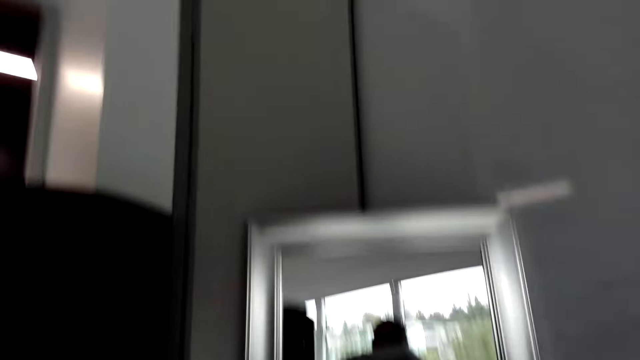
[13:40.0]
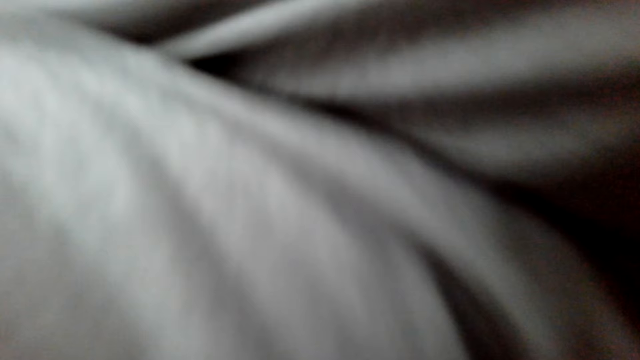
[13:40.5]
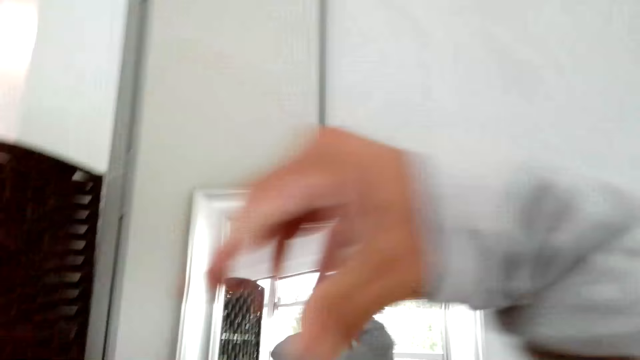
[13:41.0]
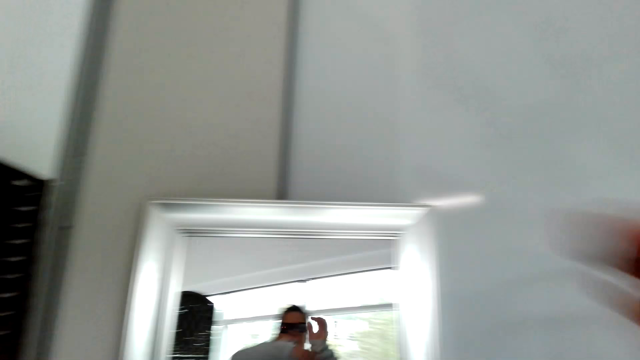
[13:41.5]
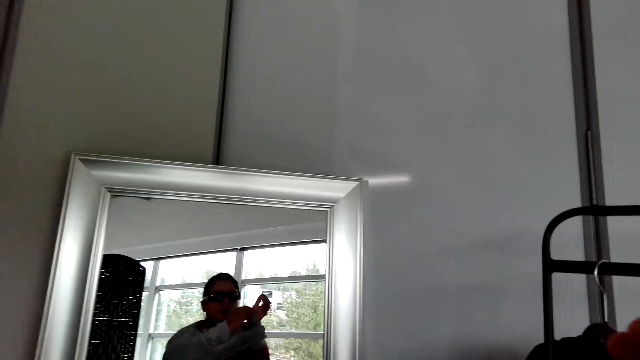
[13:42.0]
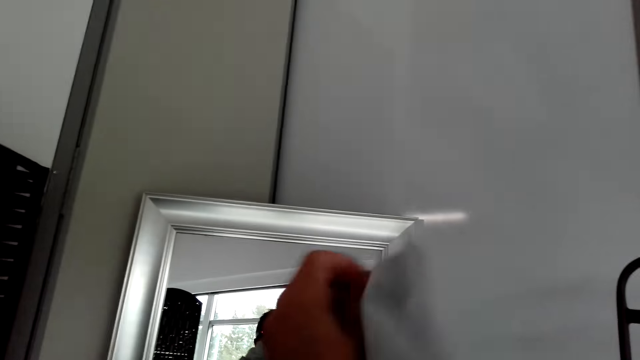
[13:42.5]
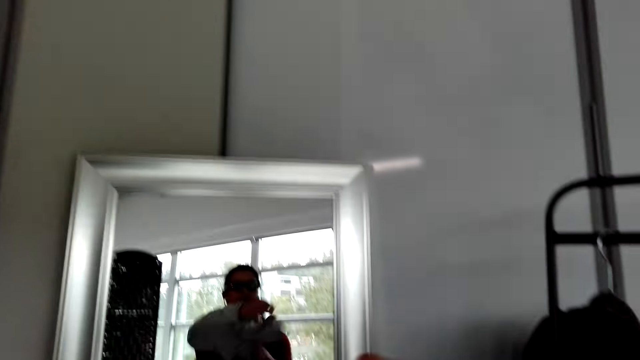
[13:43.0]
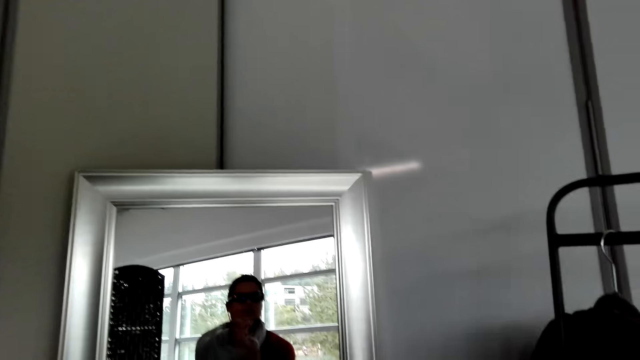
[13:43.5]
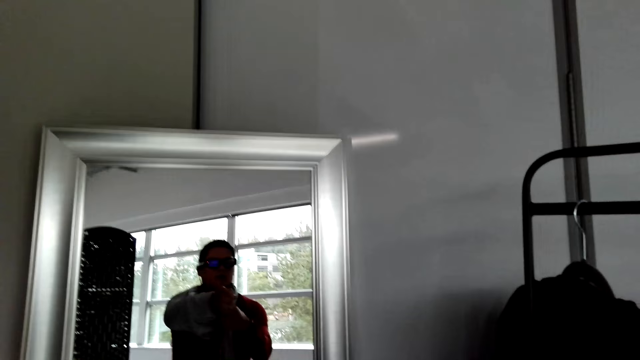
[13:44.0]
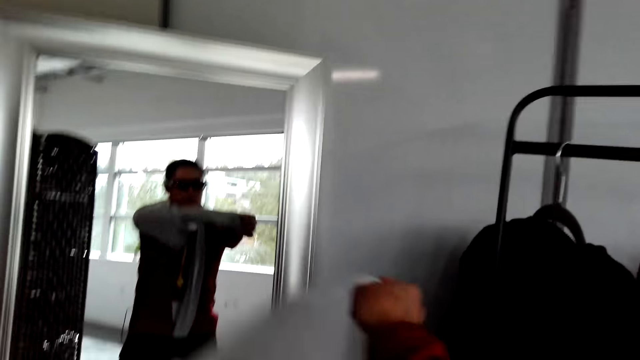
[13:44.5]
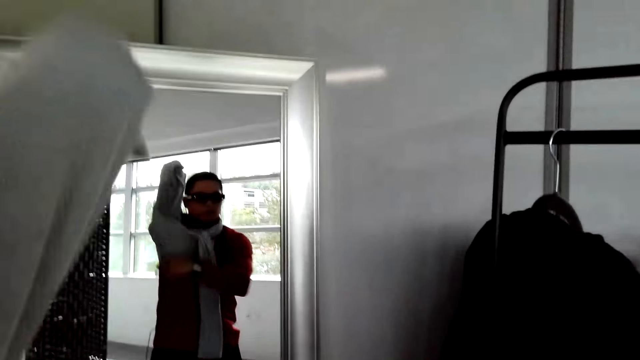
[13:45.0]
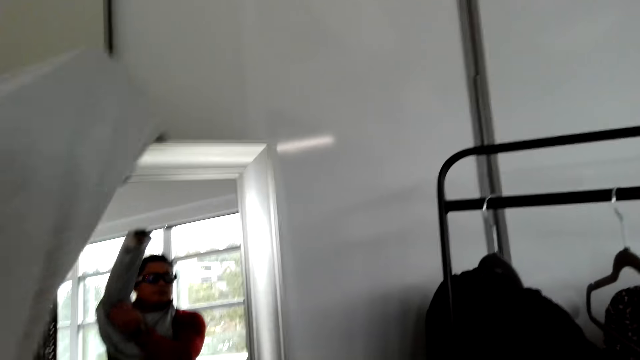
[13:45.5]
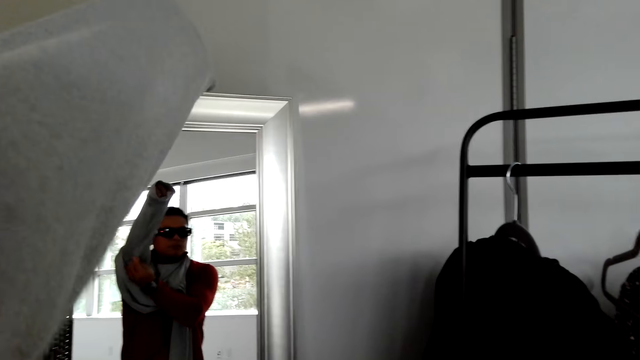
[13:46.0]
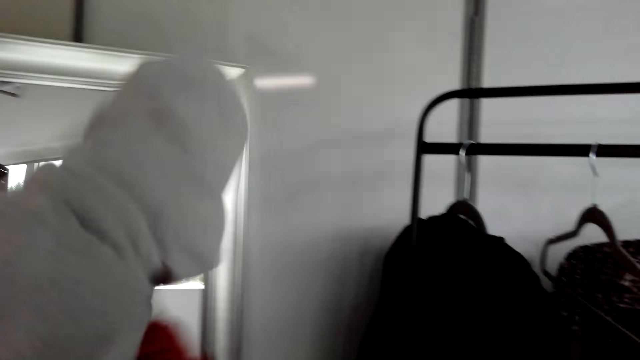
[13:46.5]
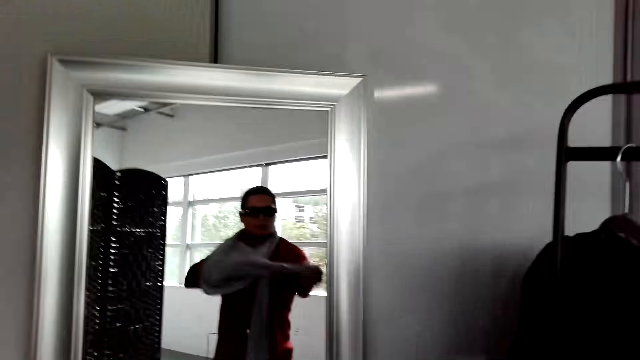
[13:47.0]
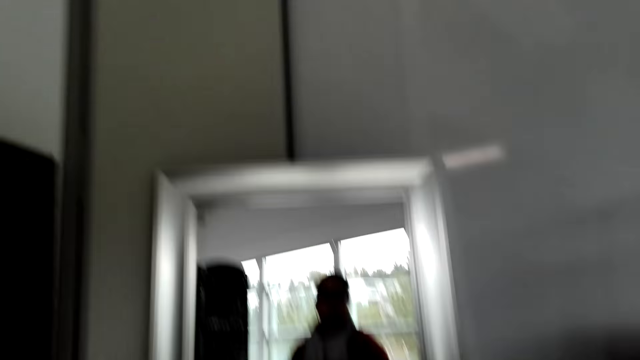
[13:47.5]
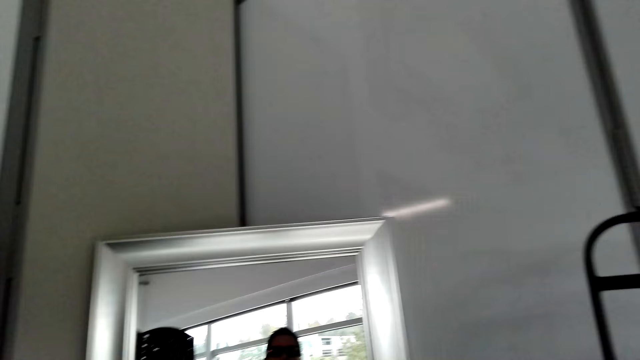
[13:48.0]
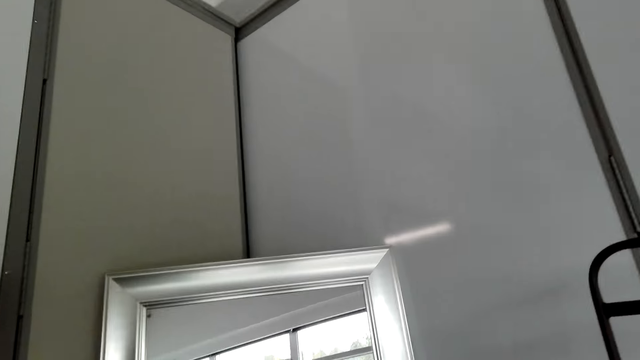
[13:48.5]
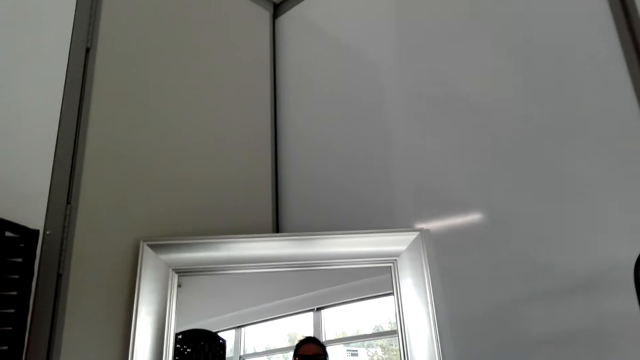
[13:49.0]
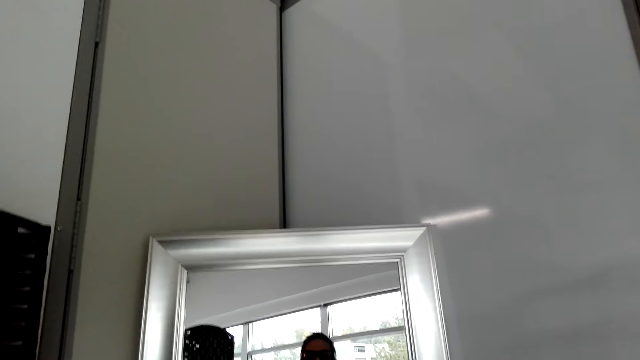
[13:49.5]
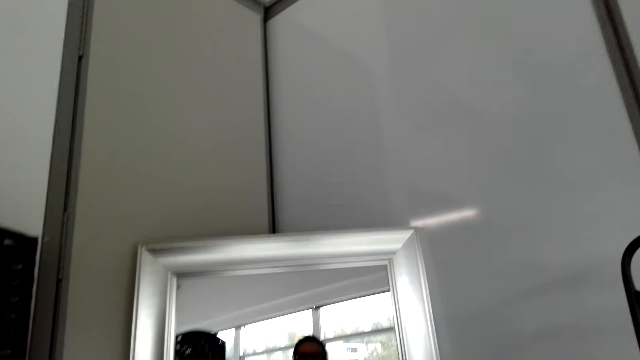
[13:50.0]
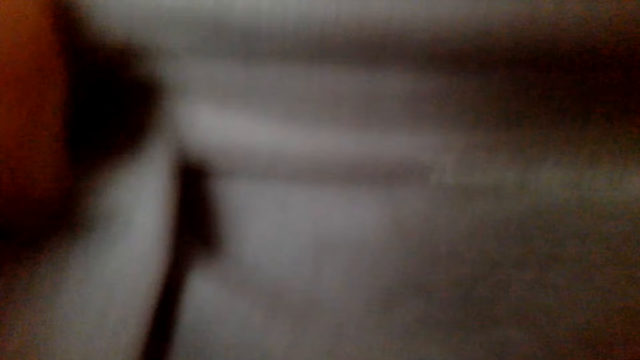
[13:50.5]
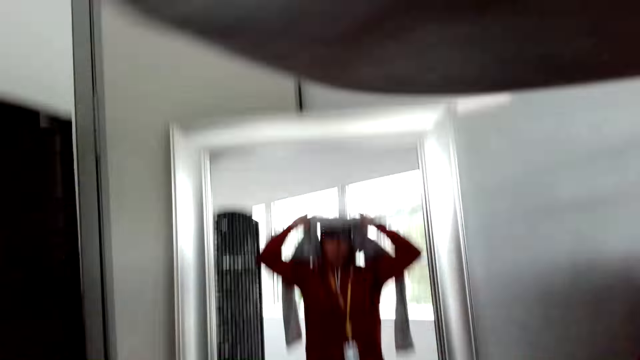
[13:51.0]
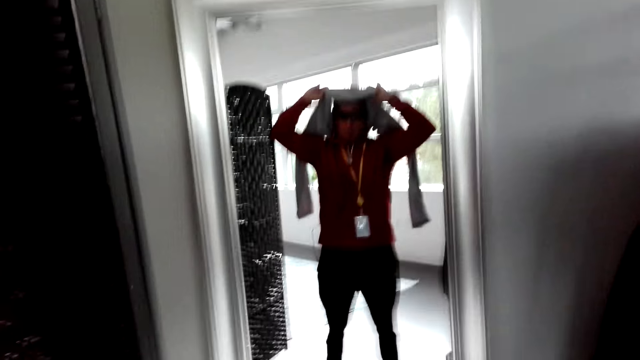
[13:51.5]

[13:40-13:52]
The camera wearer removes the cloth.

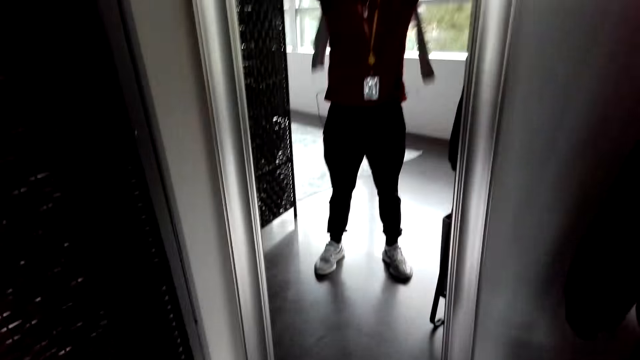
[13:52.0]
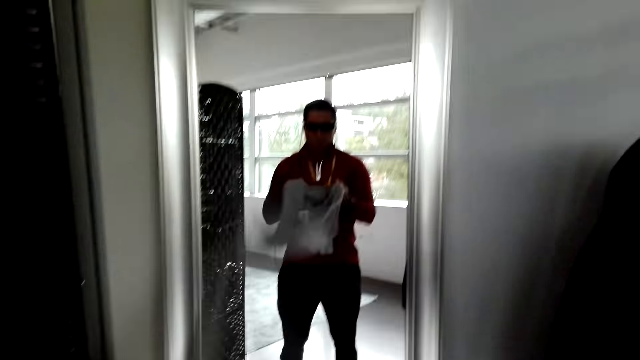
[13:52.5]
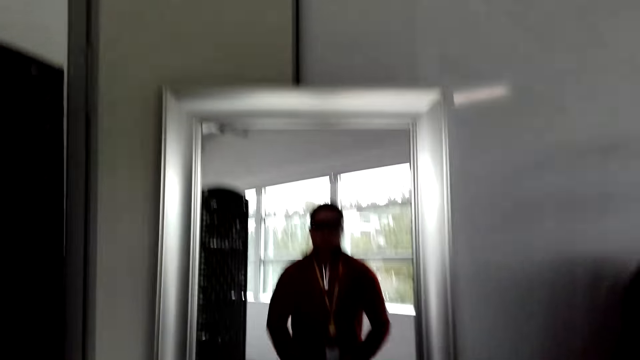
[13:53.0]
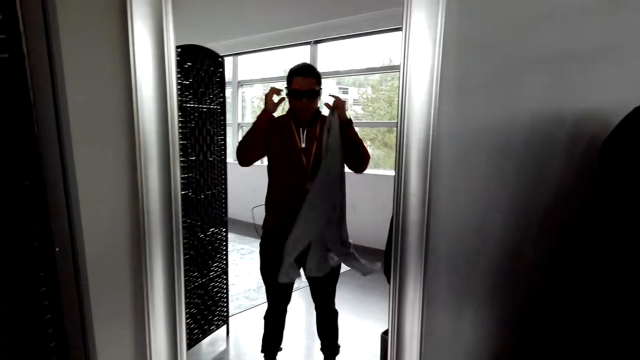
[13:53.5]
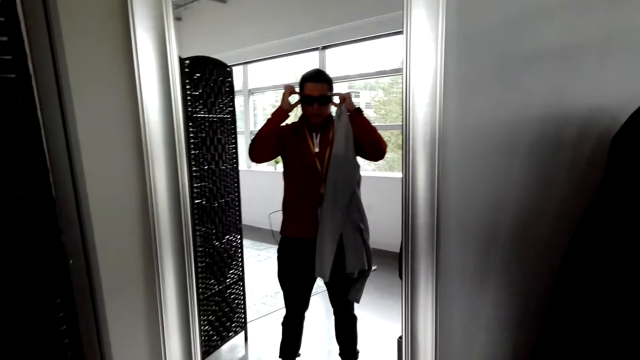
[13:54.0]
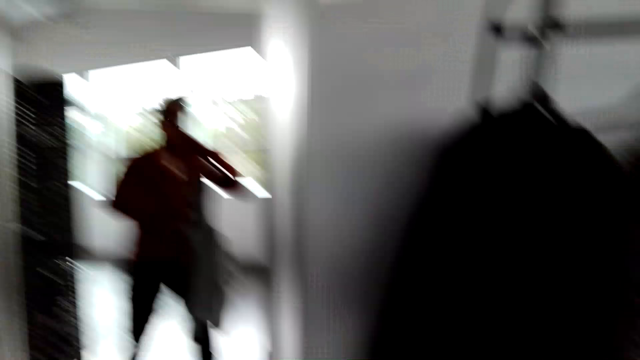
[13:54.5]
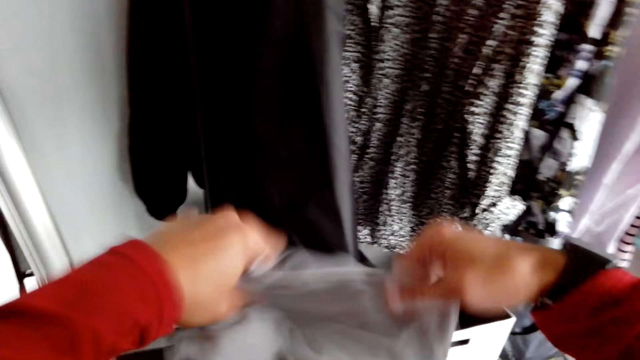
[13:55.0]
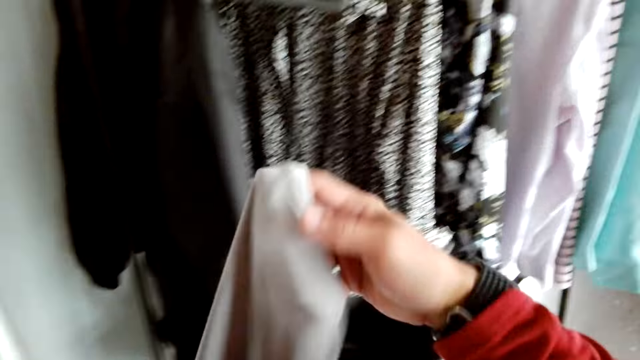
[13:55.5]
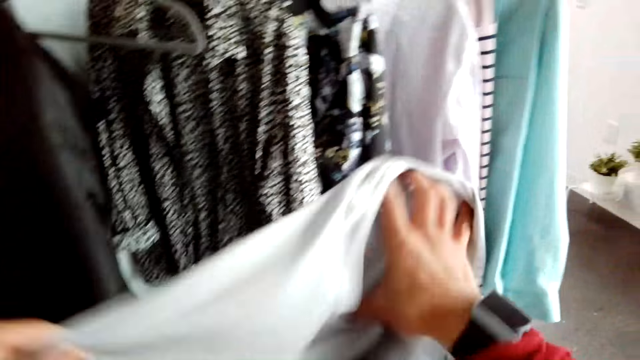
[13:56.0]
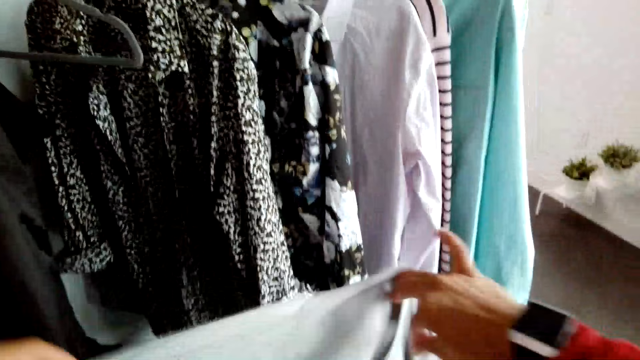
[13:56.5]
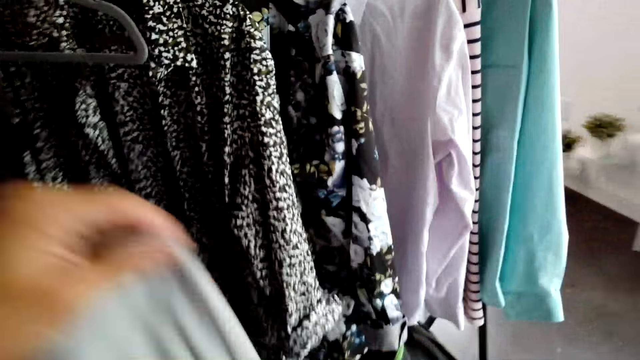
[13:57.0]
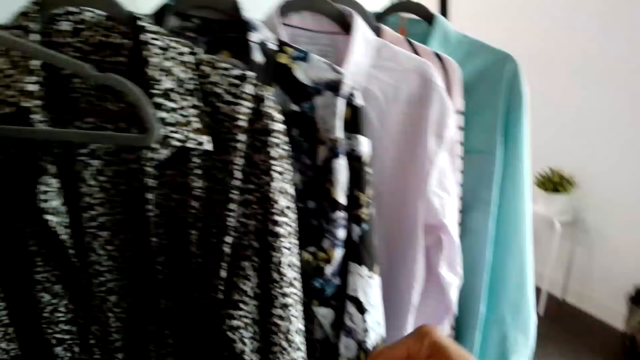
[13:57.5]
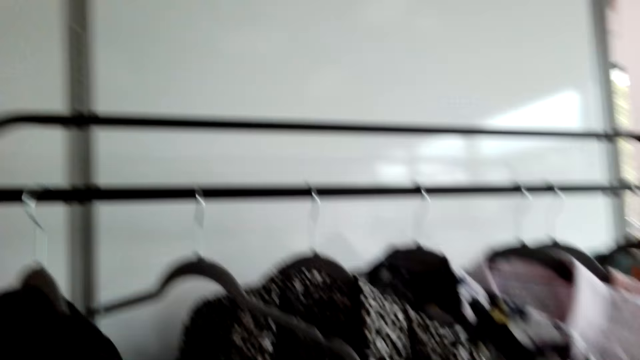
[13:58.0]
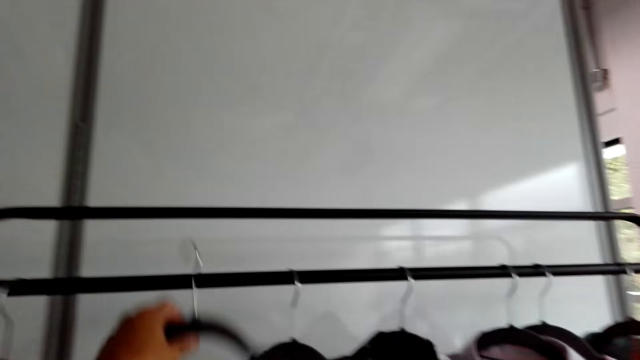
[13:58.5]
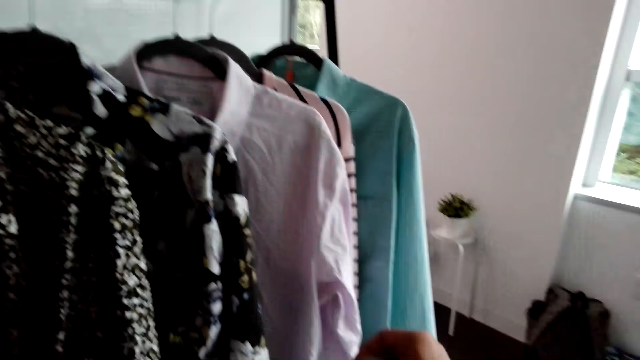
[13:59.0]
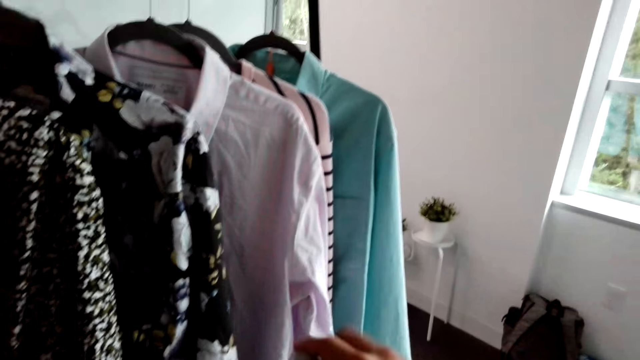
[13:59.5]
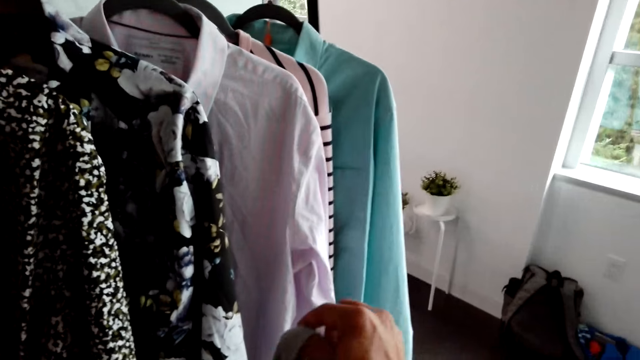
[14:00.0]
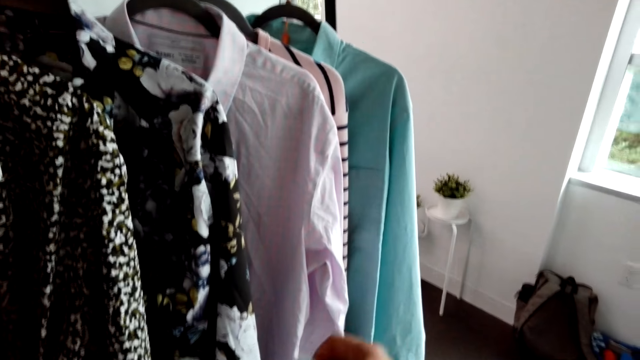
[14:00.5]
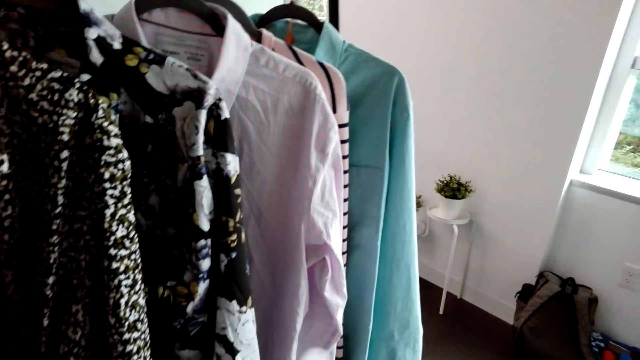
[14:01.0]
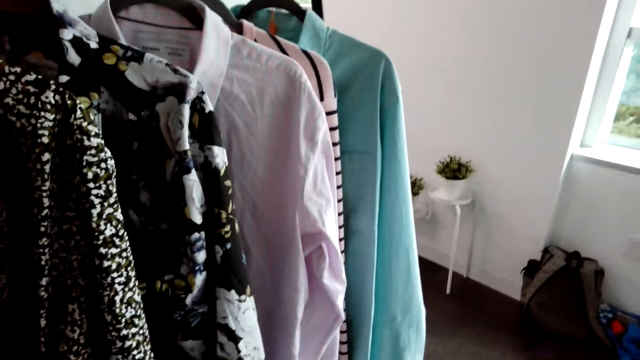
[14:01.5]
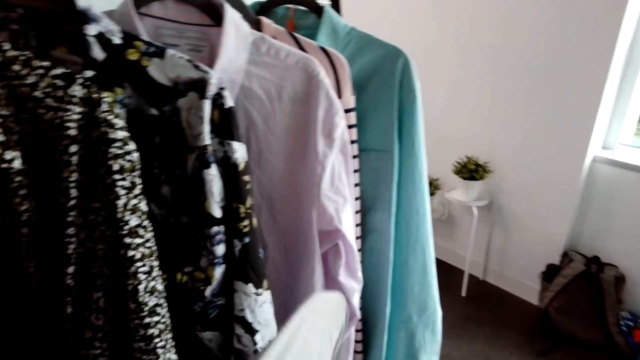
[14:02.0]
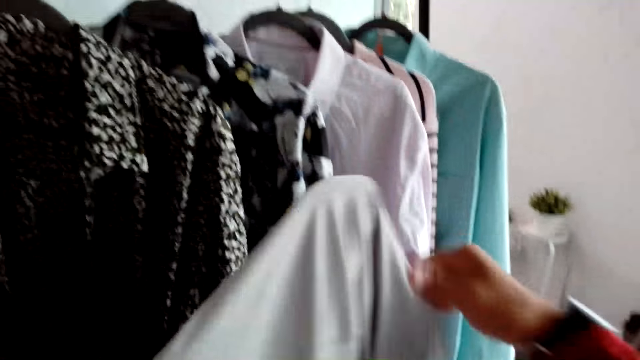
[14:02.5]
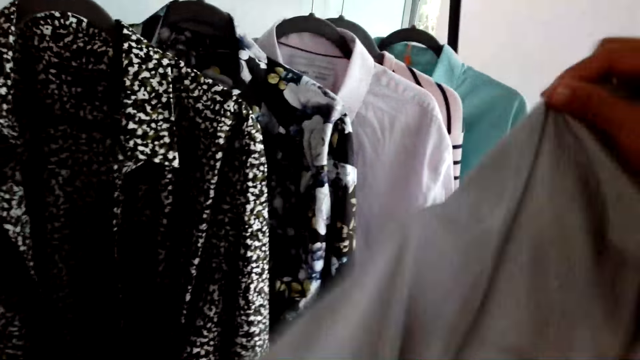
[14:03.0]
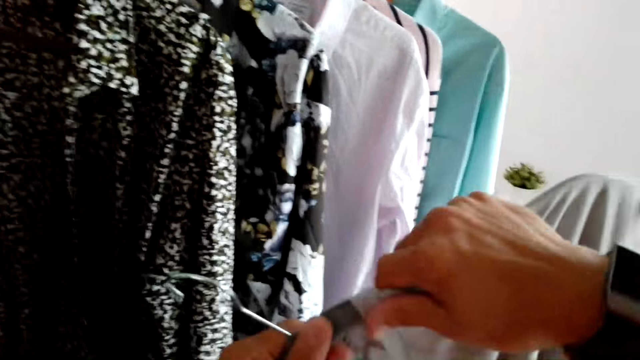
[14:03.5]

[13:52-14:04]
The camera wearer adjusts shades. They turn around the room. They take the cloth. They remove a hanger from the stand. They place the cloth on the hanger. They converse with a man. They adjust the cloth on the hanger.
